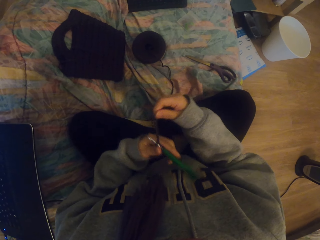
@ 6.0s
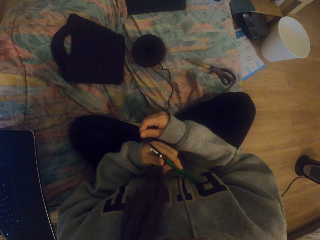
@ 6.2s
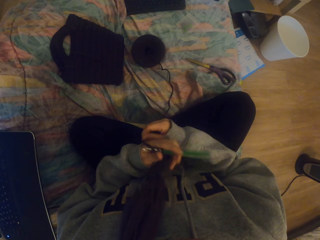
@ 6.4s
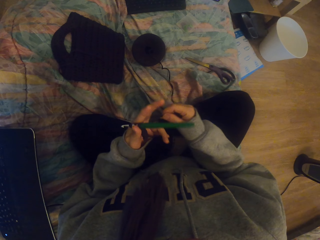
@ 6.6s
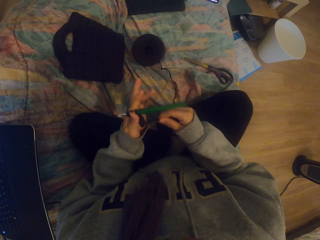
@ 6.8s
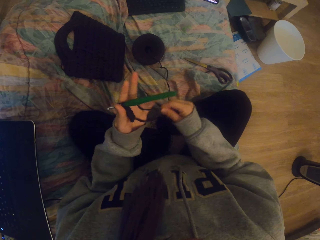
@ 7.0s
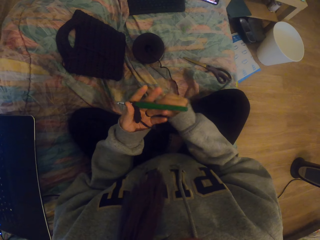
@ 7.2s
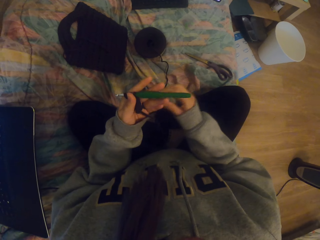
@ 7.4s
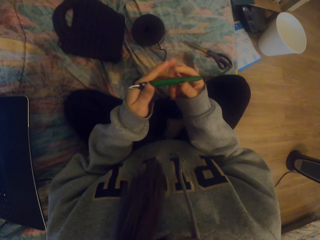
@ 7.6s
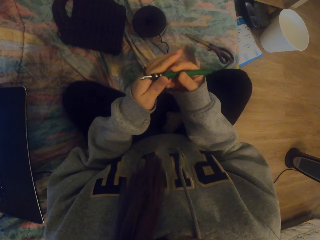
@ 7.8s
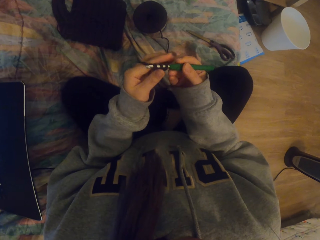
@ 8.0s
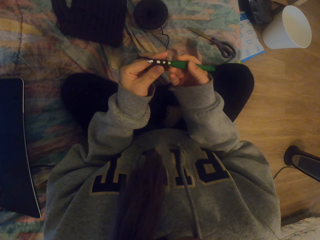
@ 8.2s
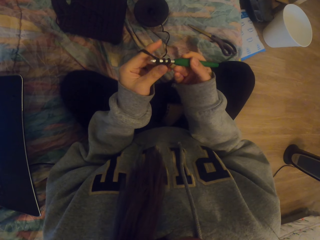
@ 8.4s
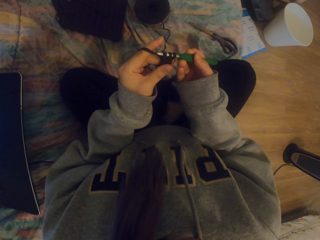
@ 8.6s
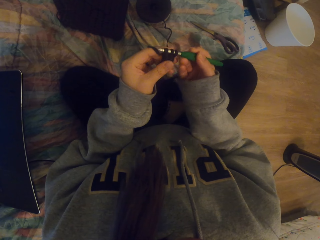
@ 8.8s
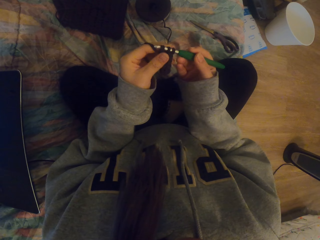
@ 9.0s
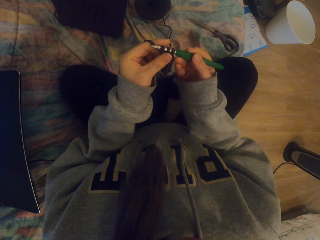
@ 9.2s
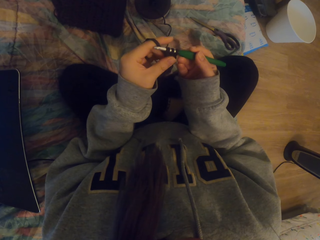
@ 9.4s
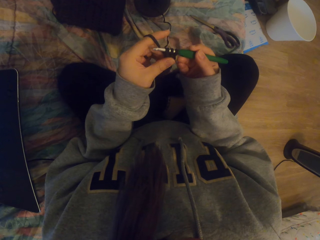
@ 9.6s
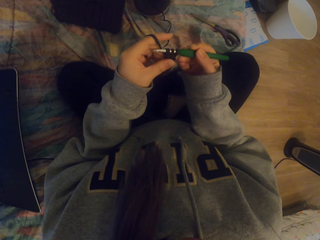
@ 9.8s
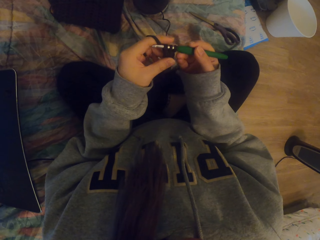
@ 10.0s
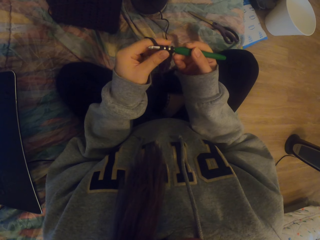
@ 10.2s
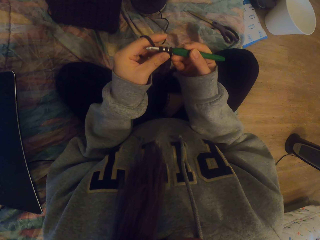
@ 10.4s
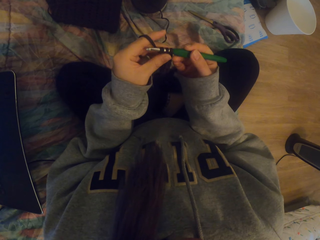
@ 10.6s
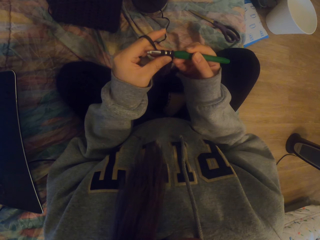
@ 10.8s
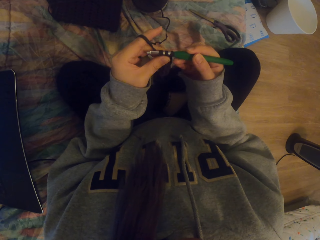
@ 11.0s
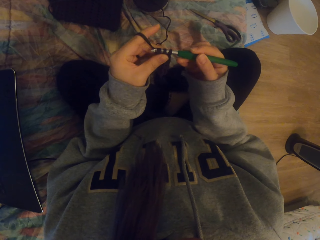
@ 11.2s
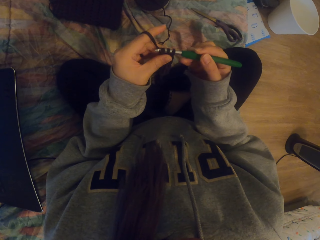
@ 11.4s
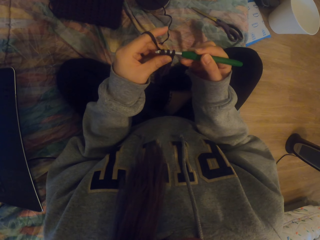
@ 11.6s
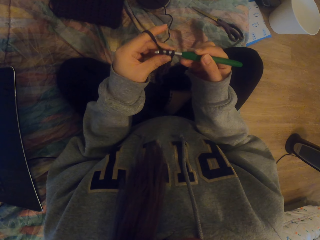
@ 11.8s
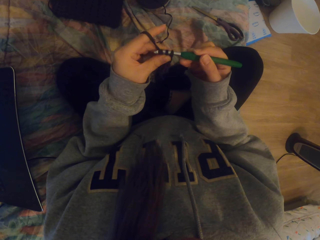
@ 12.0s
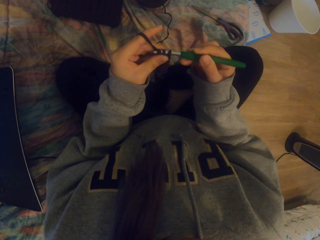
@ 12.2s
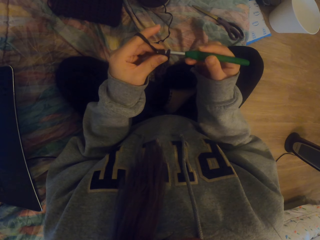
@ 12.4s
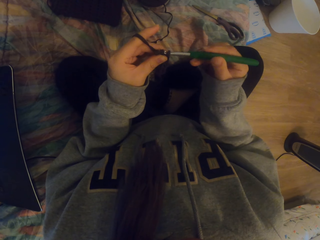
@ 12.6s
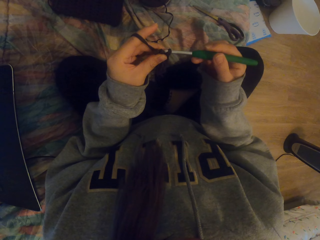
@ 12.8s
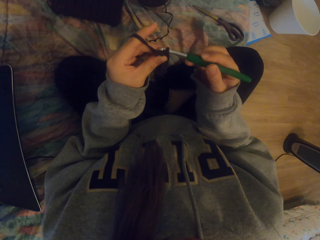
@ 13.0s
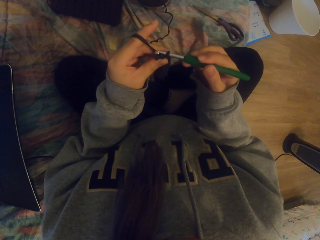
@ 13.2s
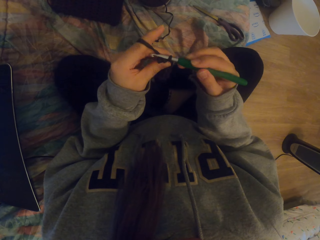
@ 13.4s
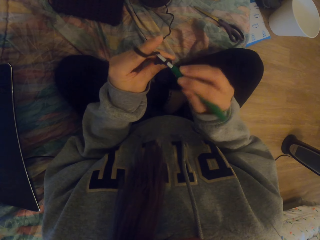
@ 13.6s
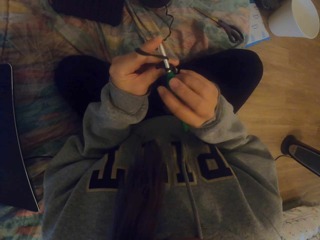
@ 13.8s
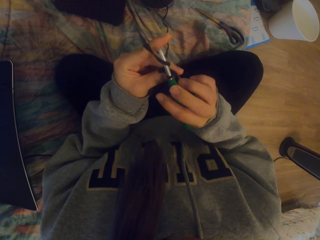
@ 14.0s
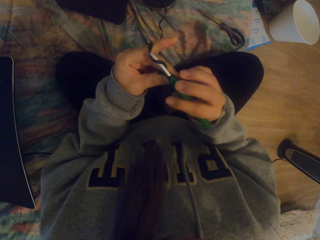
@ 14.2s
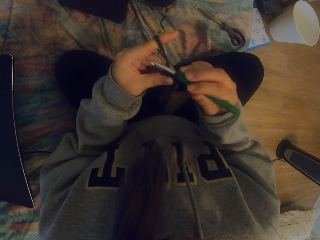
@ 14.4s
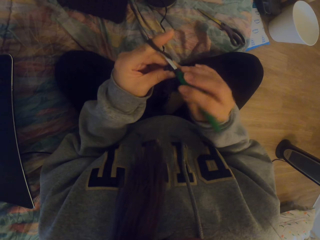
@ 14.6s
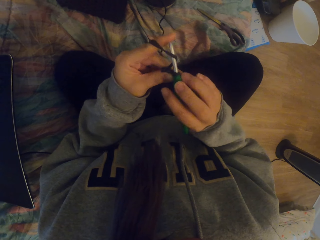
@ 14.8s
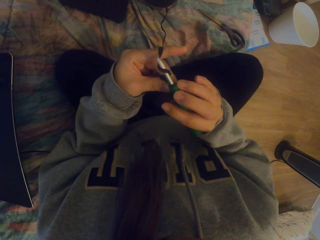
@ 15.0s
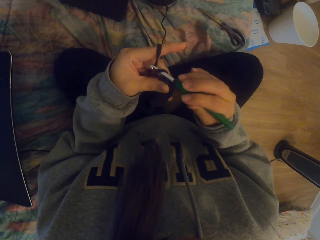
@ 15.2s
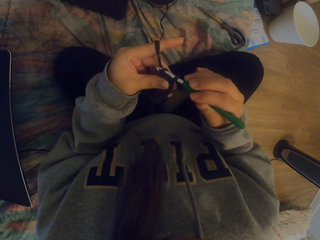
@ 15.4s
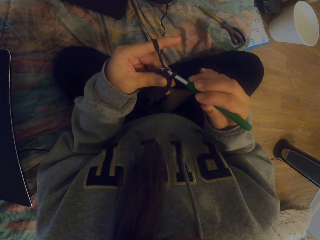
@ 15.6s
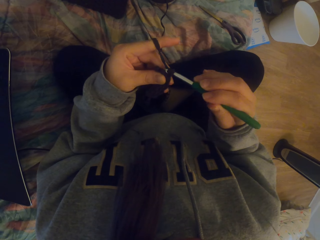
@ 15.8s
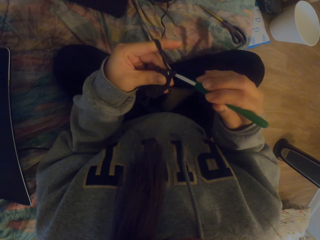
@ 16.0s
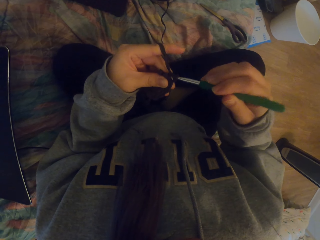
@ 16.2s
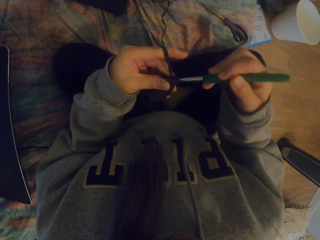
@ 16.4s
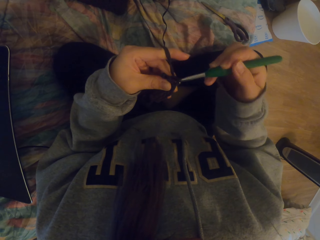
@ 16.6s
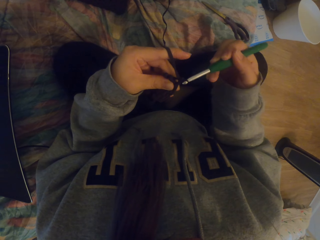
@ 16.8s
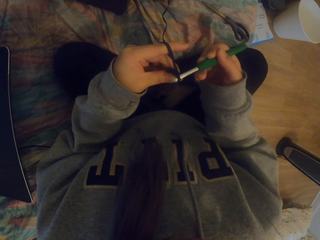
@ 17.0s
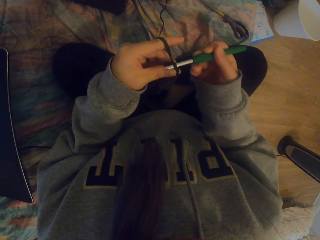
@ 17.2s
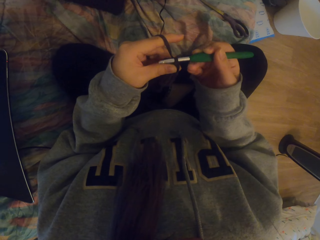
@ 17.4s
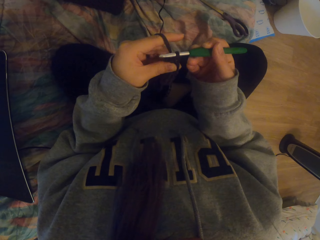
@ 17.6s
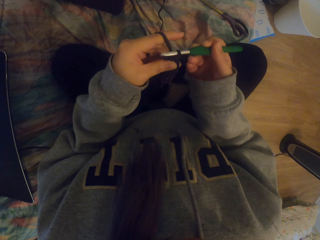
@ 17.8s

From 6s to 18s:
The camera wearer holds the crocheting yarn with the left hand. They rotate the thread around the fingers. They hold the crocheting hook with the right hand. They knit the fabric.

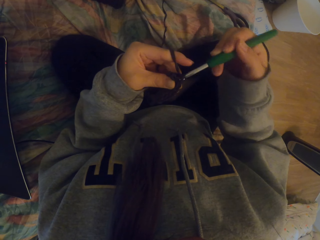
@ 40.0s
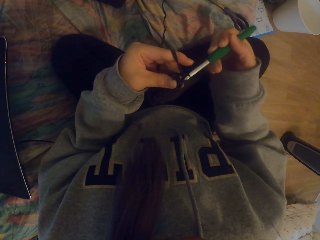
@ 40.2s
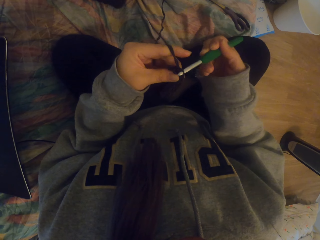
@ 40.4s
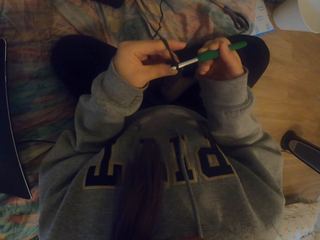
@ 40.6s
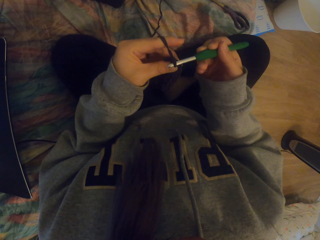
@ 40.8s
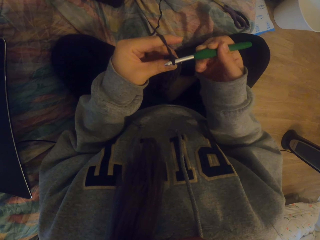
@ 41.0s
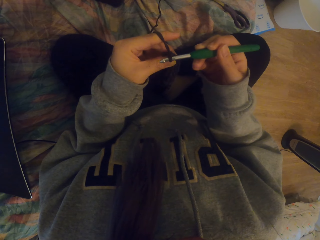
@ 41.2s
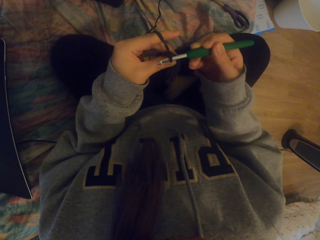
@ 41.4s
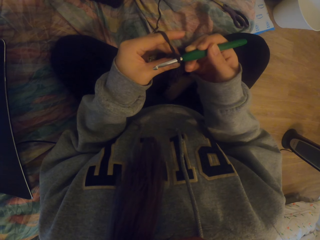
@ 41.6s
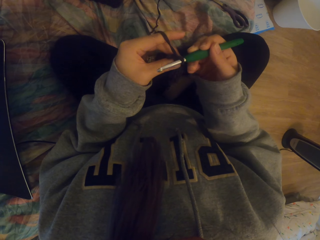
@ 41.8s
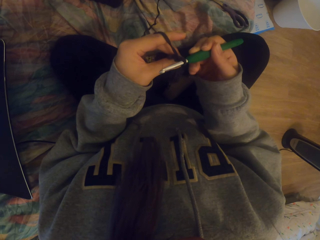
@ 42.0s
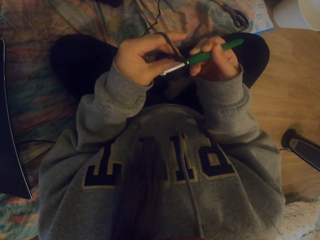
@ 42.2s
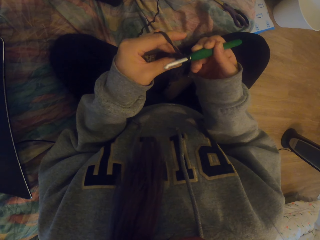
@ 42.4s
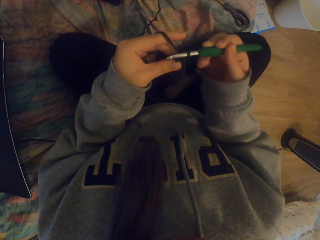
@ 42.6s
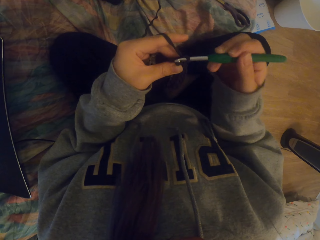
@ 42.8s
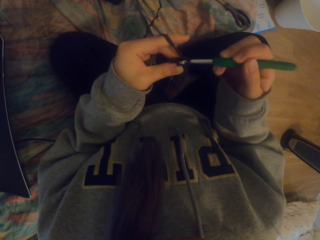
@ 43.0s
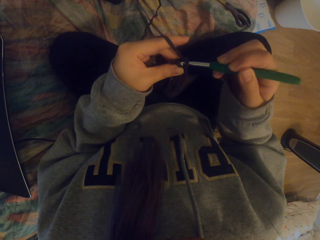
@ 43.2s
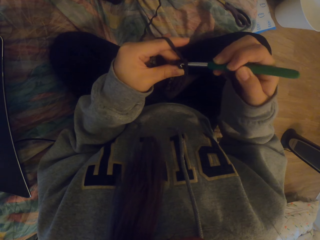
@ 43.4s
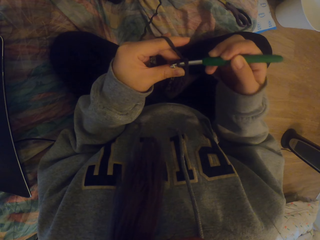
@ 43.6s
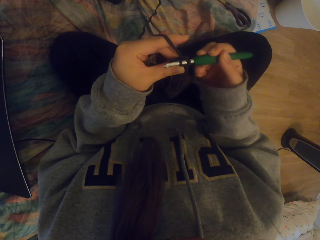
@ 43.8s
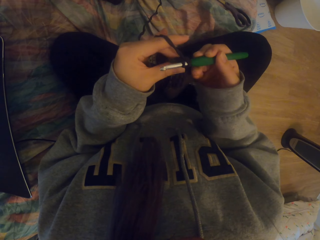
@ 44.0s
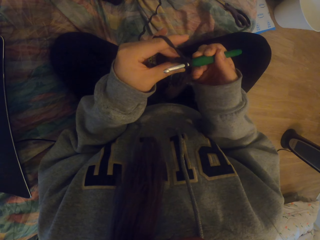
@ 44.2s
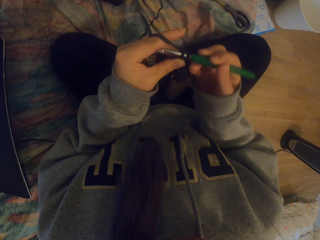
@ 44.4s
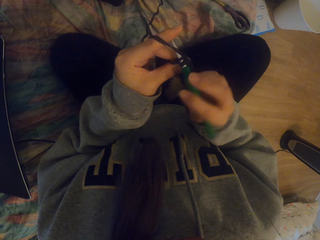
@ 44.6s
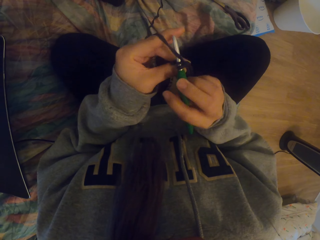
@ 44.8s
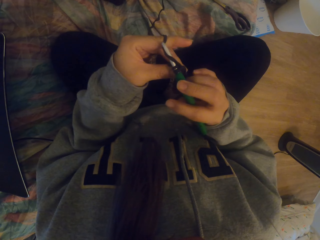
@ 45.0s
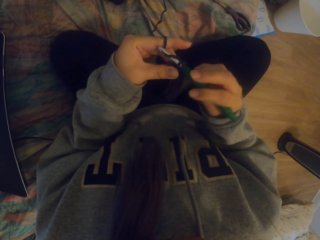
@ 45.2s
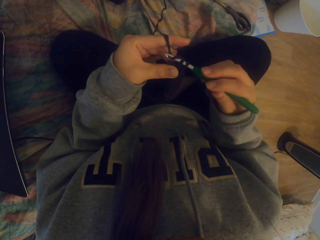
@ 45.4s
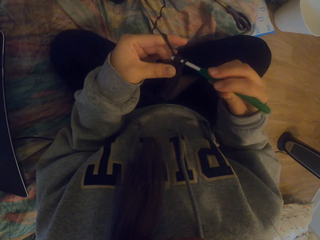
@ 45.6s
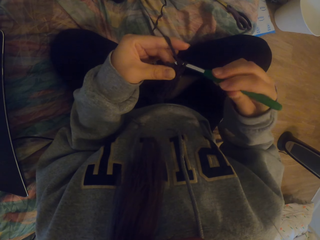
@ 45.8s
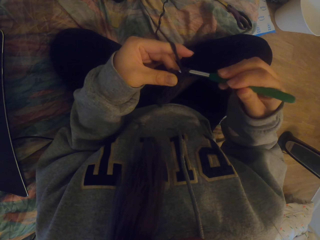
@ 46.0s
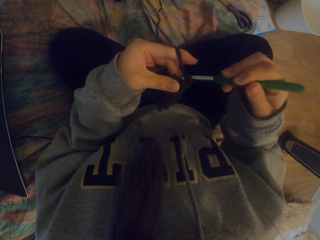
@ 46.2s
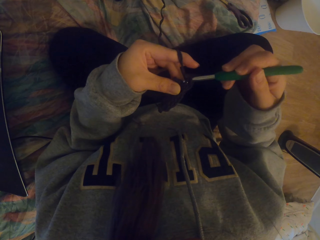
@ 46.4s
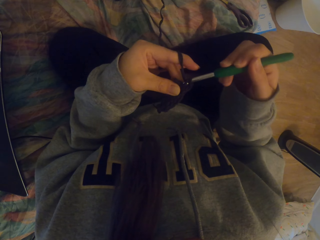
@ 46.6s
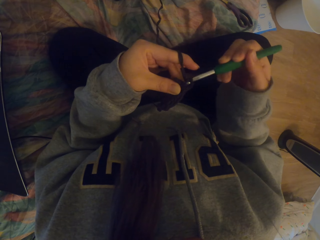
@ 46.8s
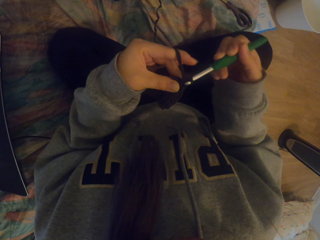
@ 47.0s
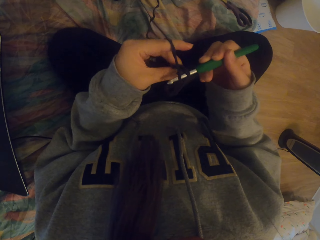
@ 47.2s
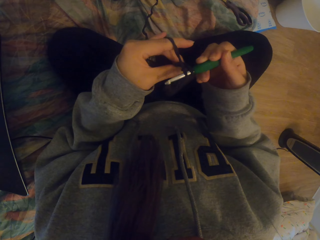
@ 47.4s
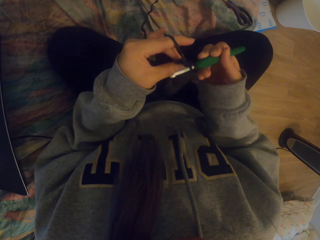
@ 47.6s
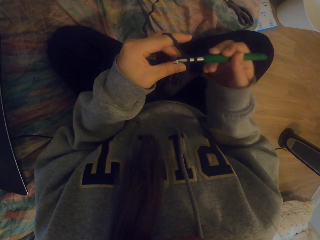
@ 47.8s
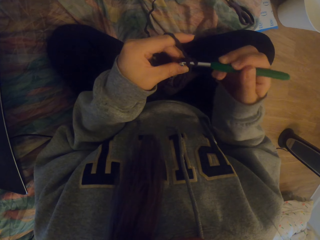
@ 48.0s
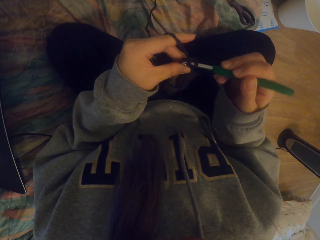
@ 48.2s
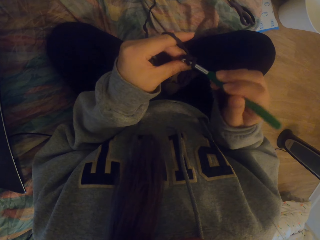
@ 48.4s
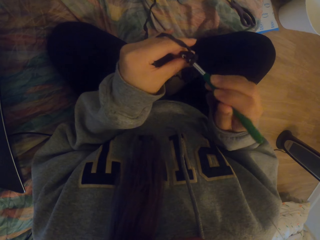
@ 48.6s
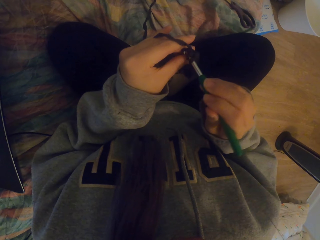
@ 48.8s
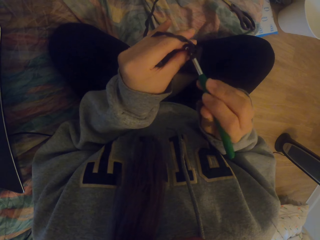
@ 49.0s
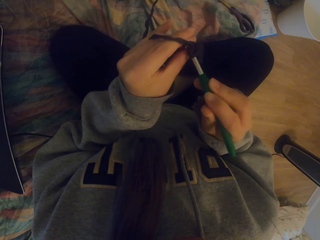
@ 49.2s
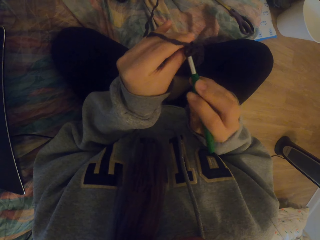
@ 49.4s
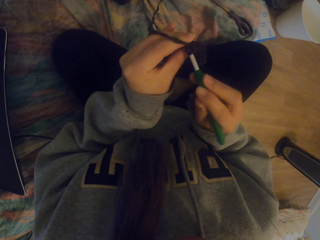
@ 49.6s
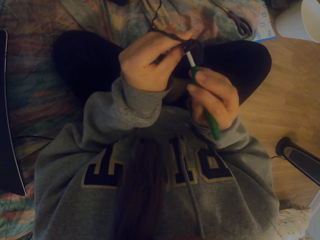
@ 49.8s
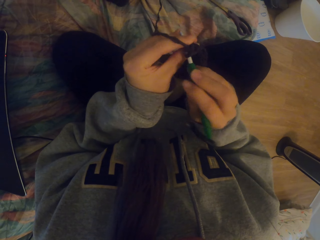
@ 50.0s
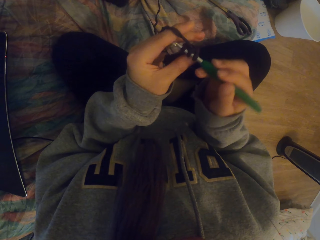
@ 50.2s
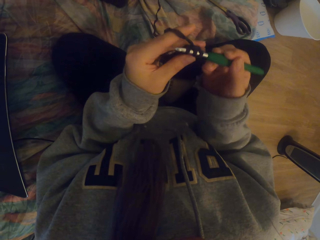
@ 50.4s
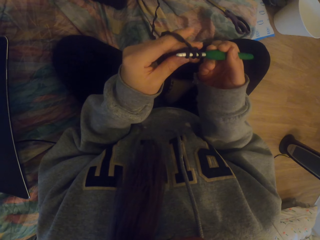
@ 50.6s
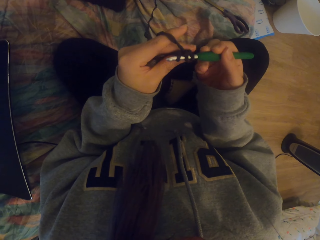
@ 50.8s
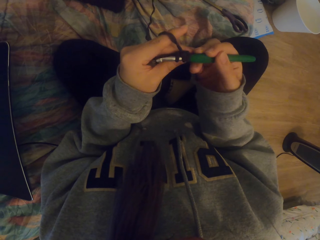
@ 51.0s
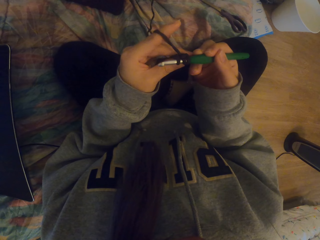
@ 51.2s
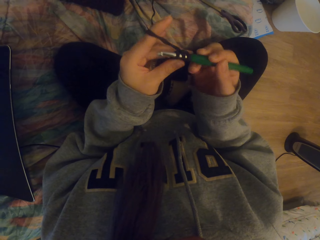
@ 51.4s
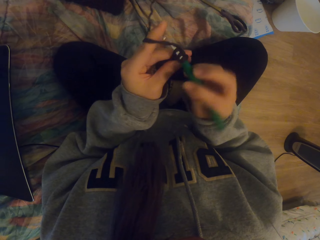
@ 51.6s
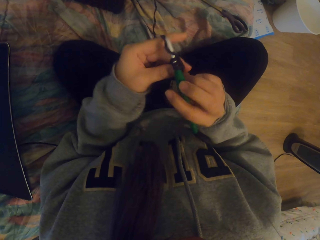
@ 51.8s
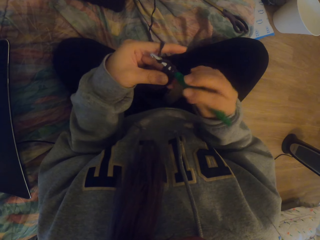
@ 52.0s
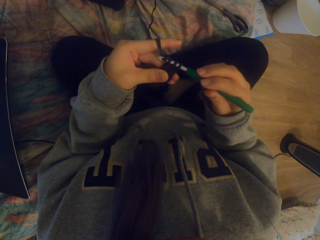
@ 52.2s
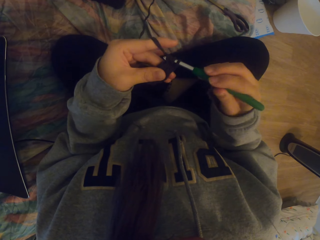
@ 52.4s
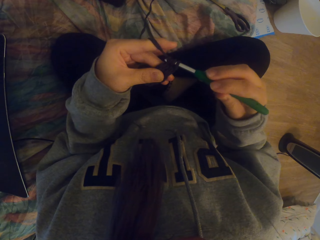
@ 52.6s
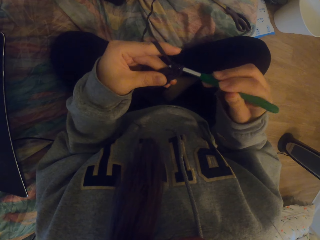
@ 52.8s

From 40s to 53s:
The camera wearer adjusts the knitted fabric. They knit the fabric.
